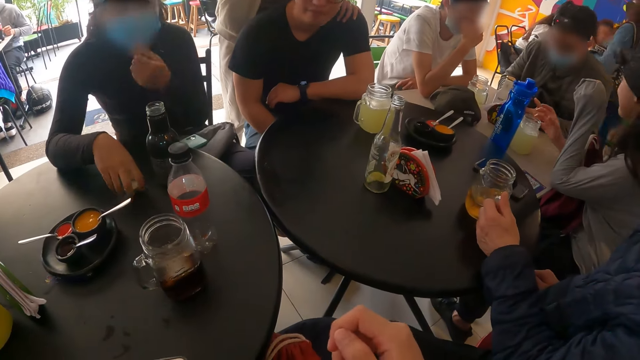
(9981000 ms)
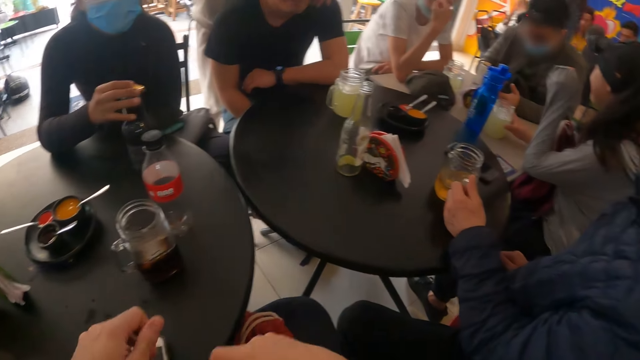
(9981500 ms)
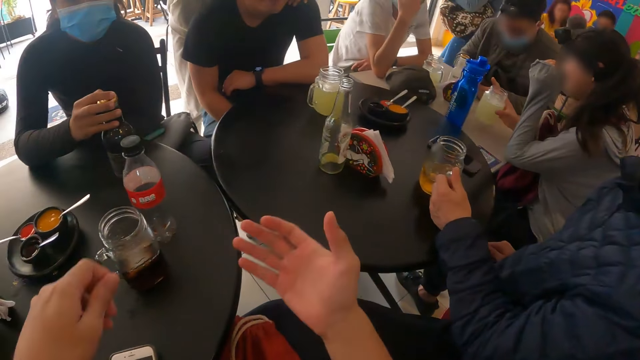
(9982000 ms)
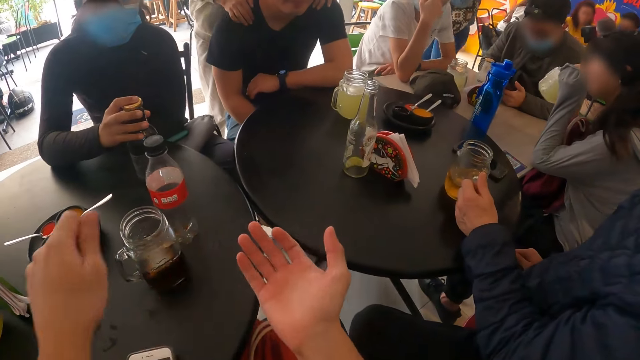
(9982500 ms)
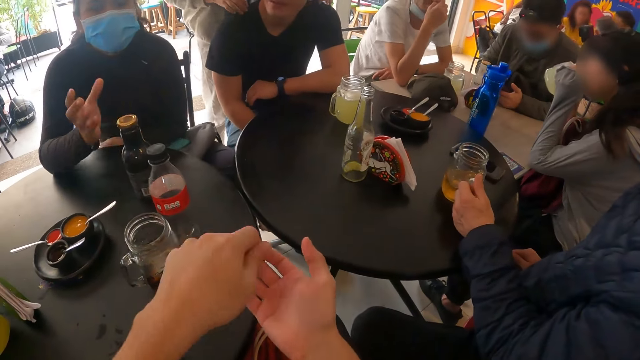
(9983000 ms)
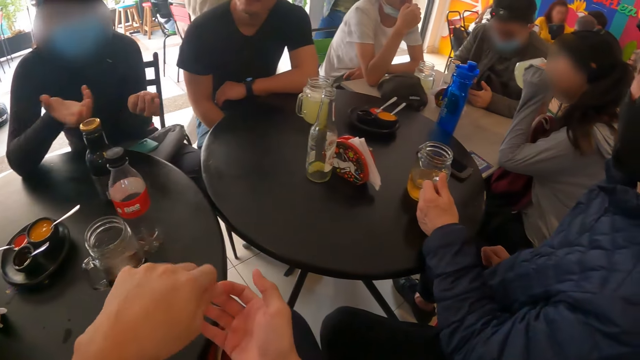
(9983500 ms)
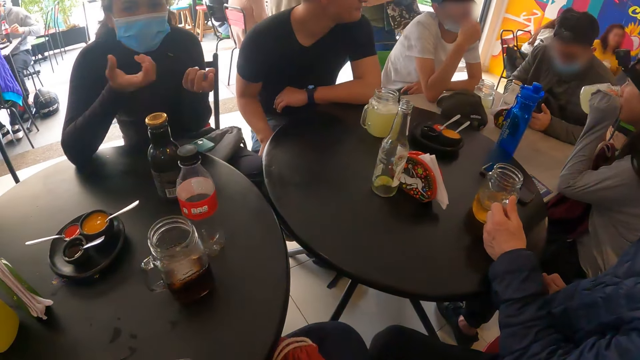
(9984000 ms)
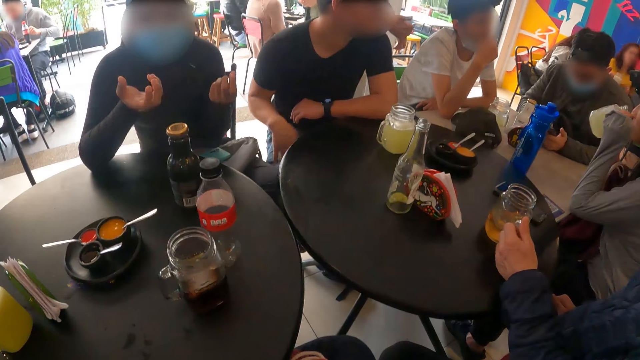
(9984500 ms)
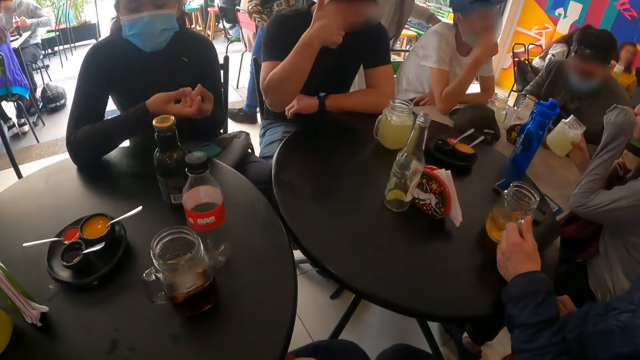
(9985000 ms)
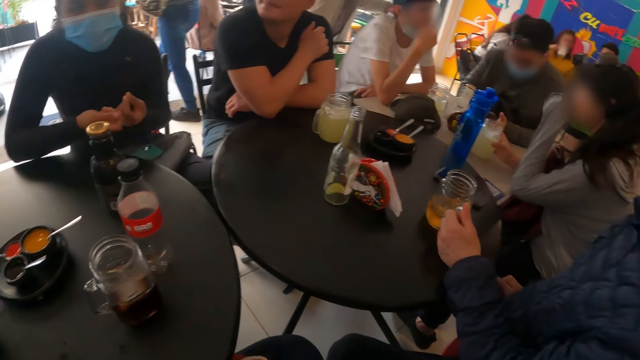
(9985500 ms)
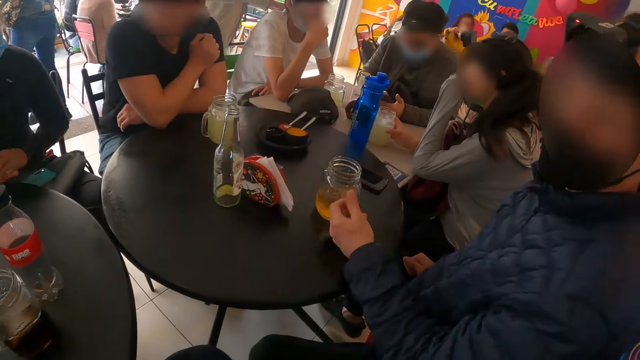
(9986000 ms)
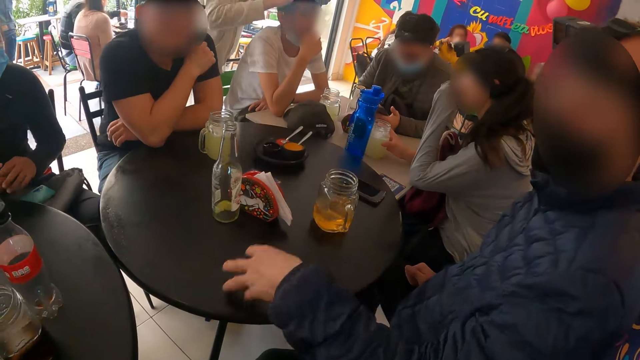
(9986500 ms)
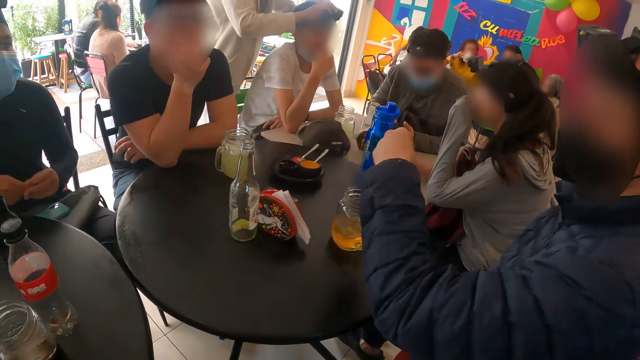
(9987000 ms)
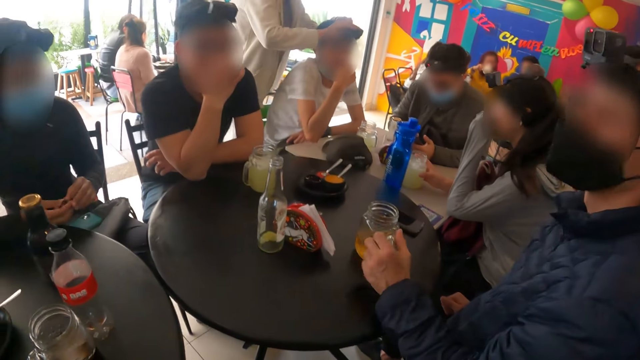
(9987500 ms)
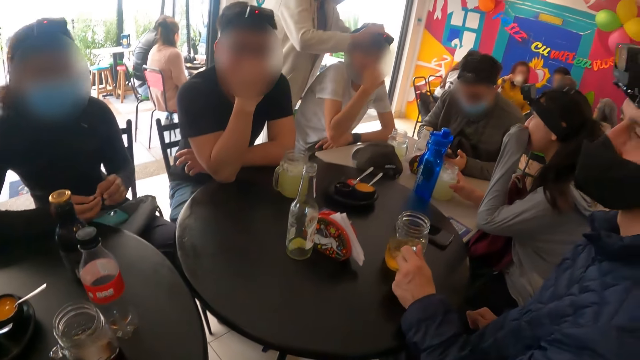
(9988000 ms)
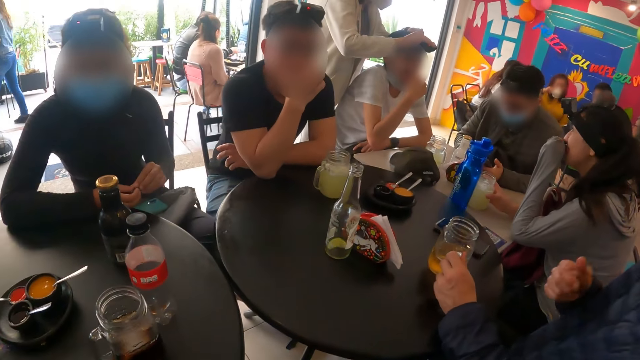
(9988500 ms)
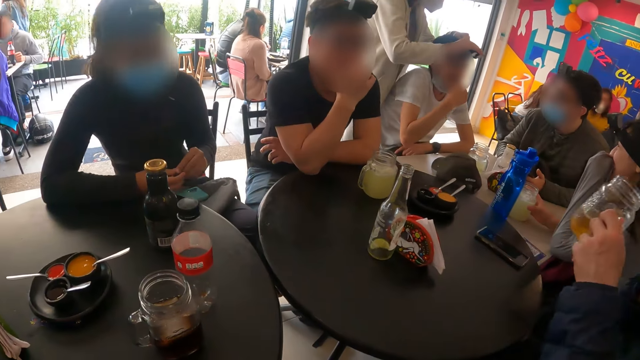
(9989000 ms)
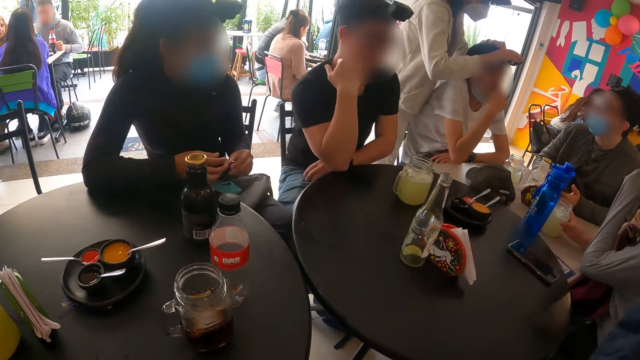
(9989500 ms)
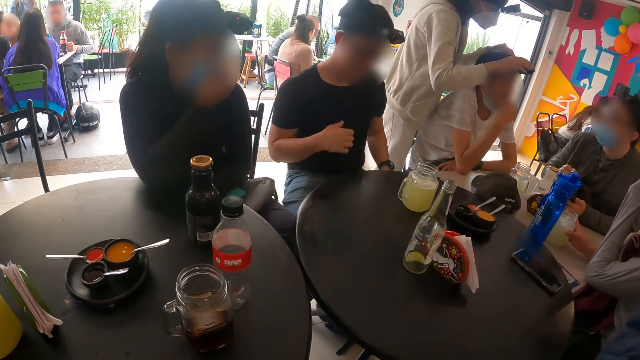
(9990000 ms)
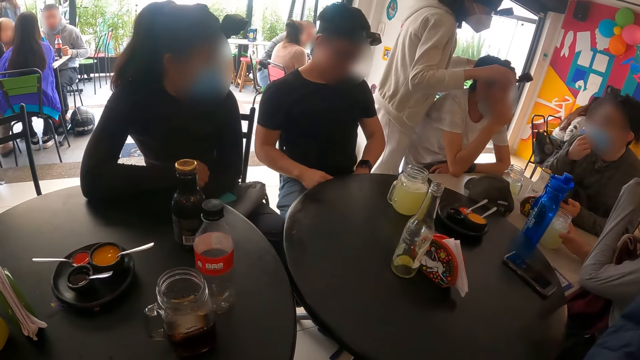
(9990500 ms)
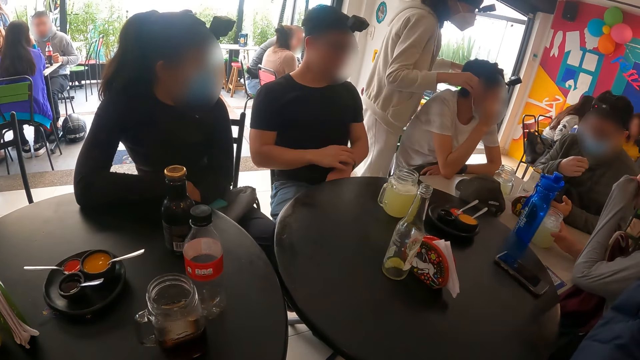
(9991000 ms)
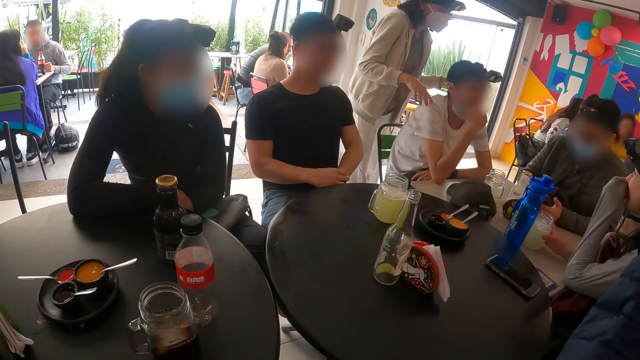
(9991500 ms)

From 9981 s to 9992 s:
The camera wearer chats with friends. They talk to a man. A person adjusts another person's camera. The first person chats with the camera wearer. Another man picks up the glass from the table.

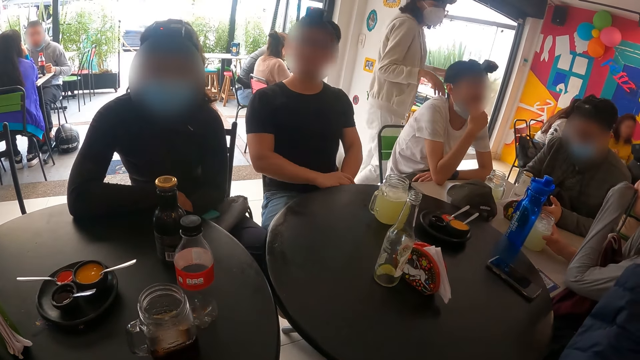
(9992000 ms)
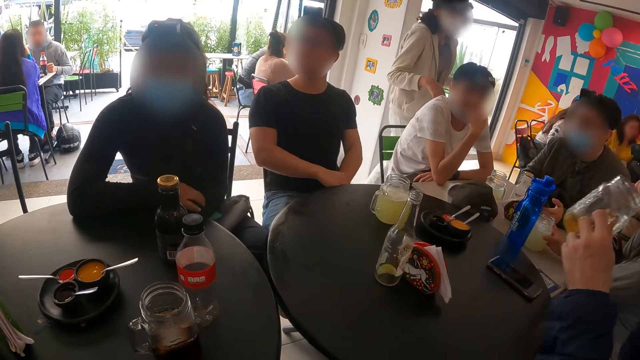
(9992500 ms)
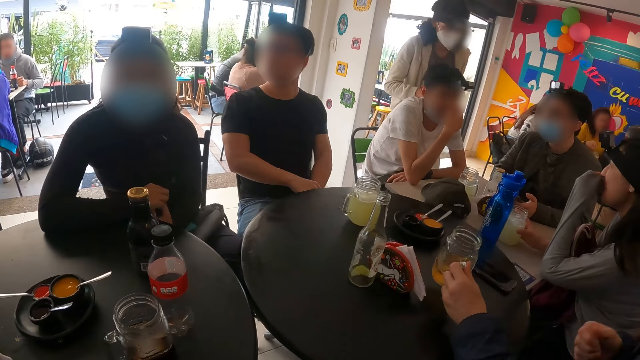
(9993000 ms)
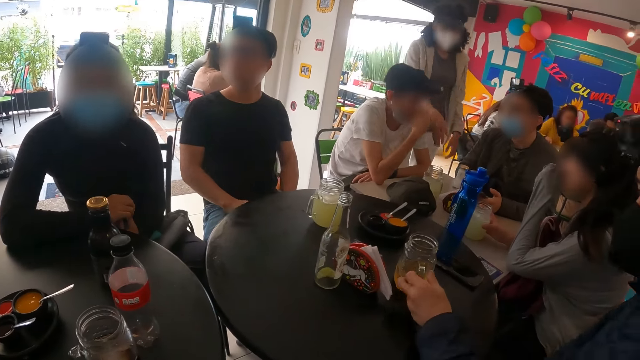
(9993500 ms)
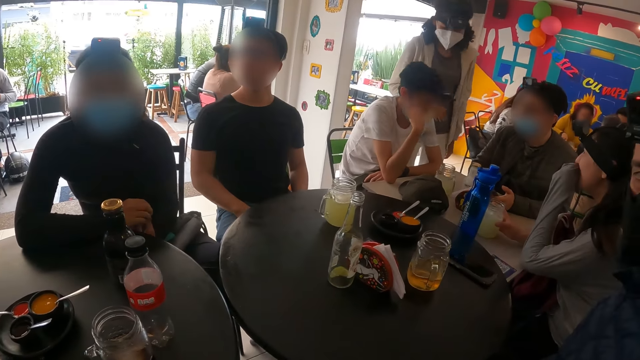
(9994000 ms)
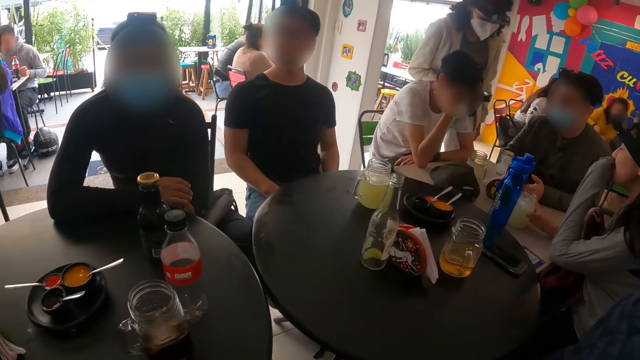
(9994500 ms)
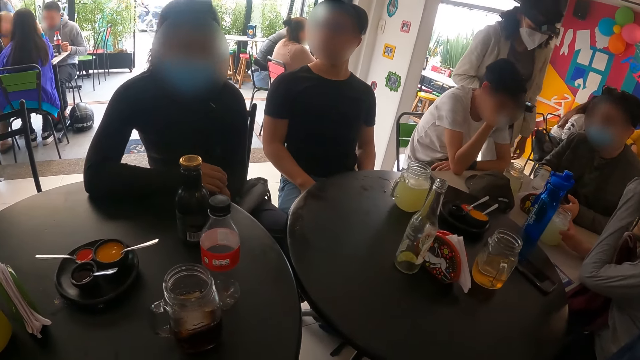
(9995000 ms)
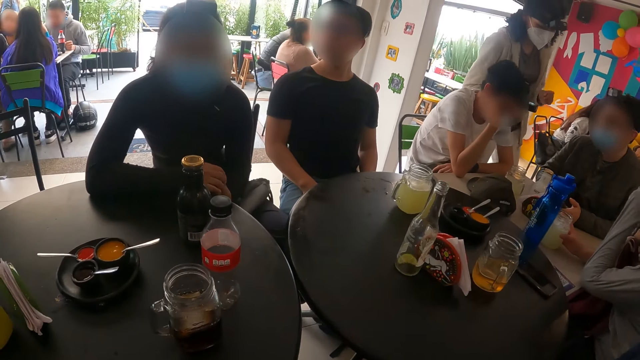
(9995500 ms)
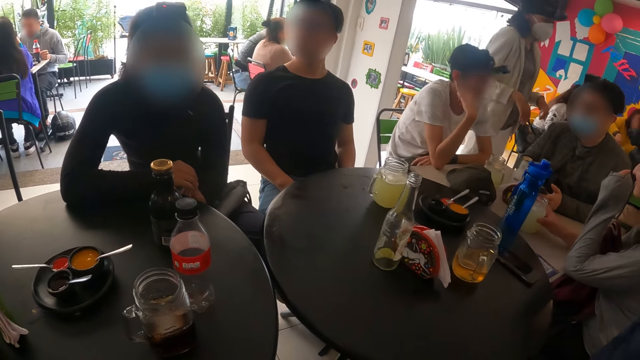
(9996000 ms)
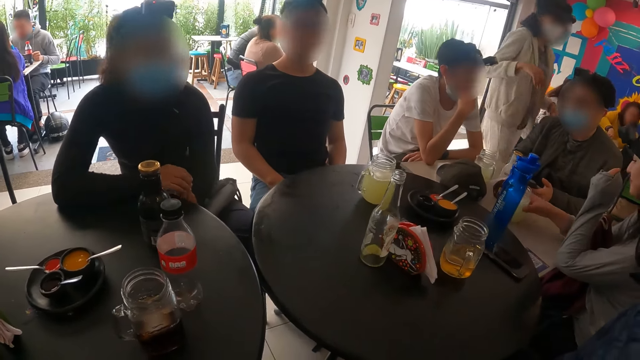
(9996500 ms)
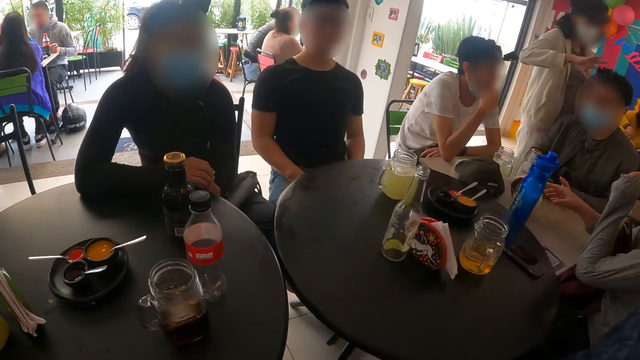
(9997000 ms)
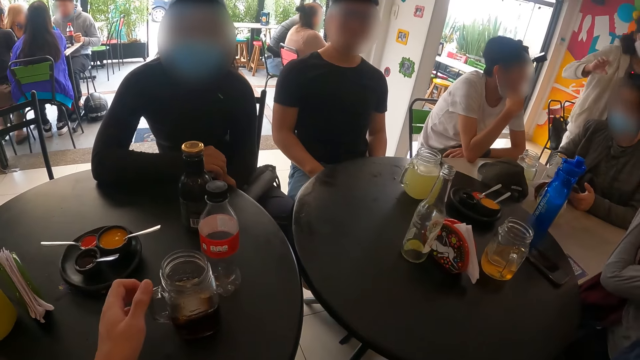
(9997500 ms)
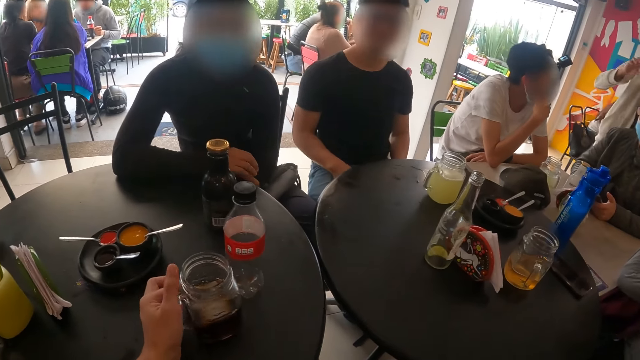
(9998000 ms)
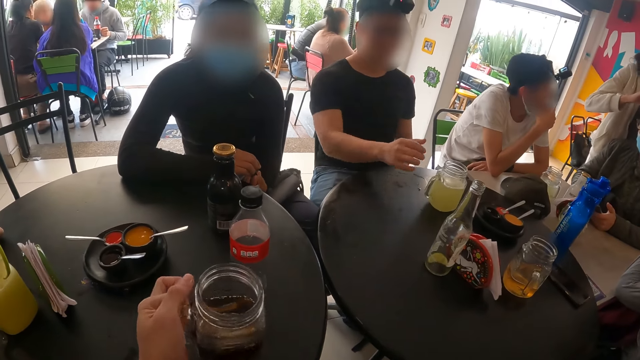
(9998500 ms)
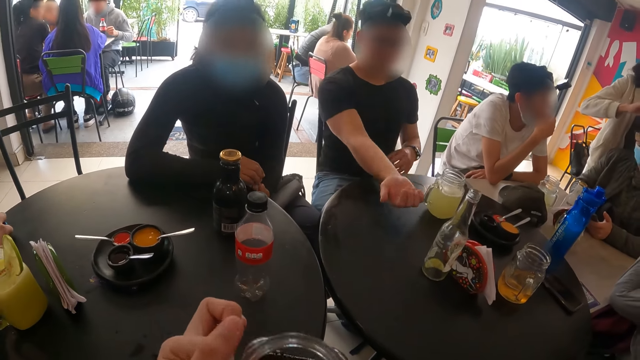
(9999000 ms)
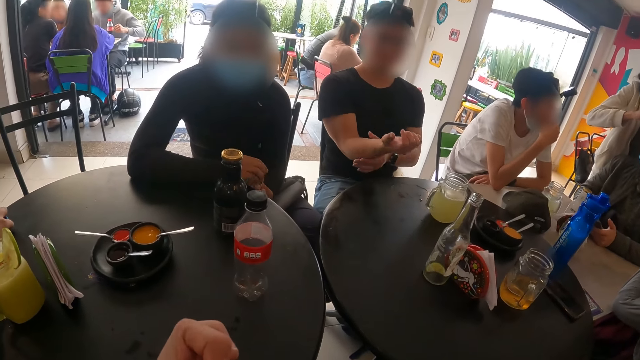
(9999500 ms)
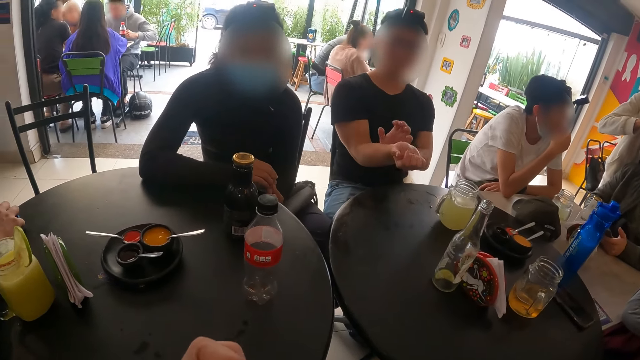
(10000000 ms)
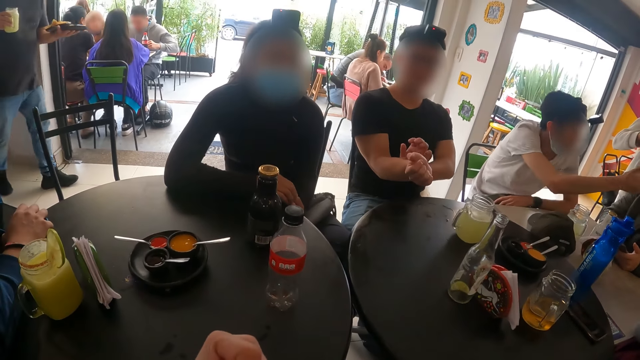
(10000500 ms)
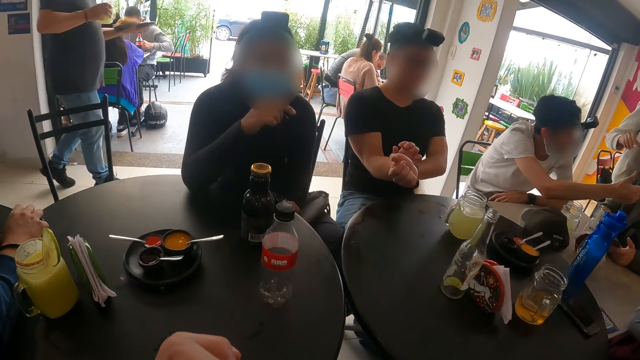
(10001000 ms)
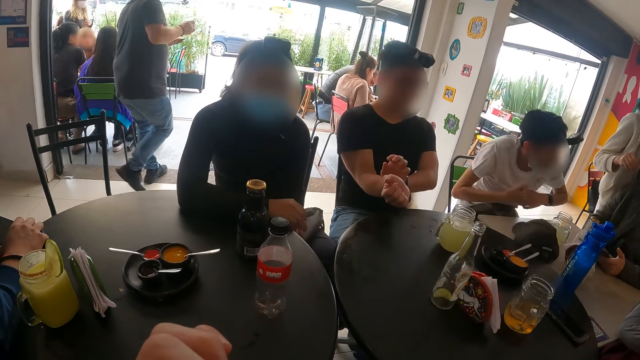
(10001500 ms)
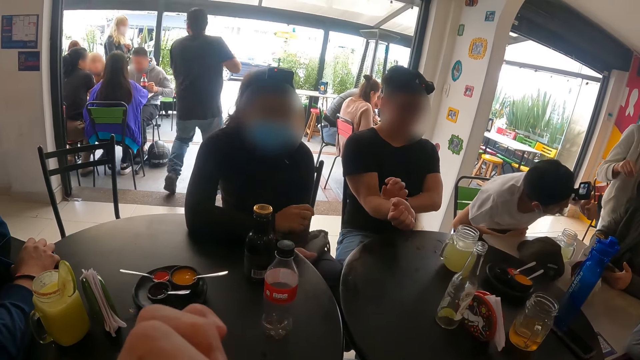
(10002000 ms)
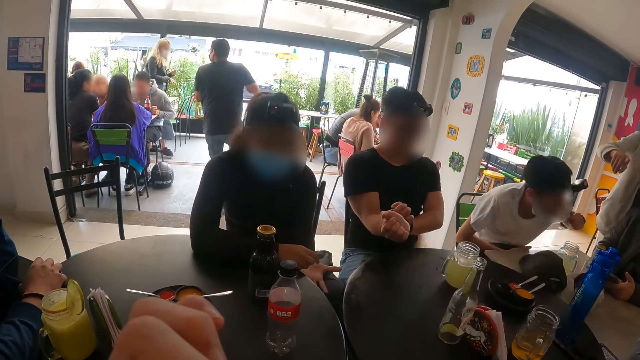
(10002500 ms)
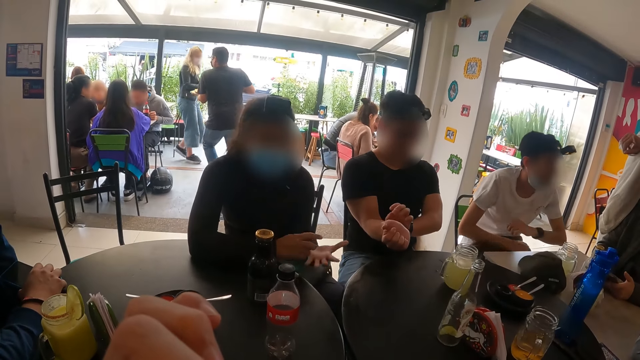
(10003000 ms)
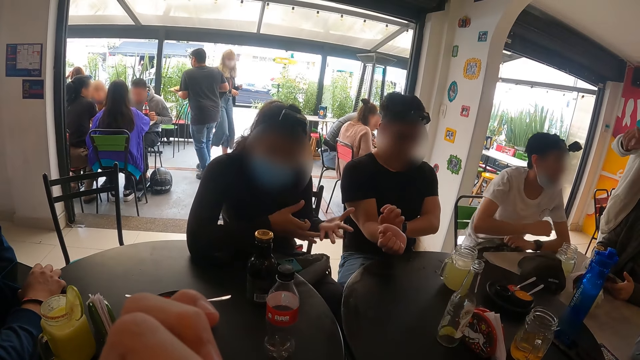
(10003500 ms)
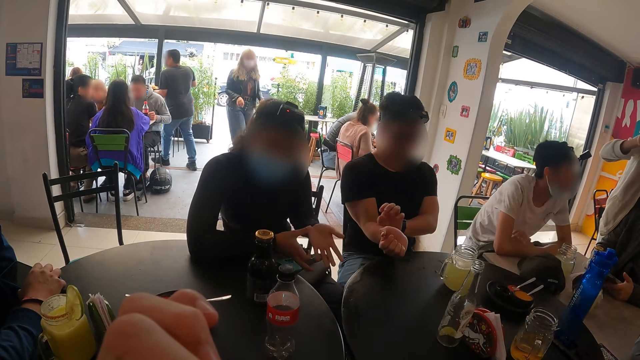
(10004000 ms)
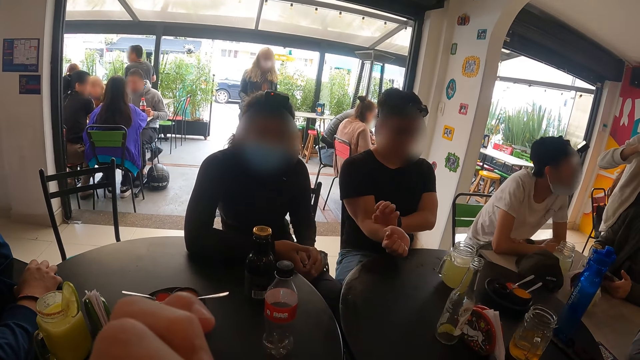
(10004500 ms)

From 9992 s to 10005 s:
A man drops the glass on the table. A person chats with another person. The camera wearer picks a glass of drink from the table. The second person chats with friends. The camera wearer sips the drink from the glass. Another person chats with a different person.
